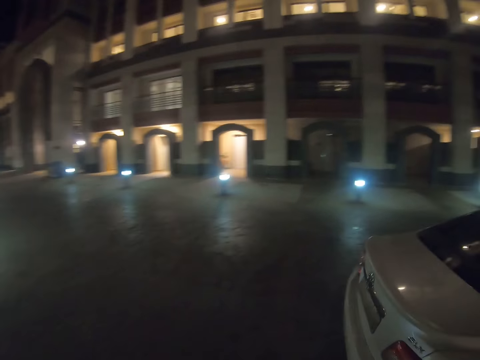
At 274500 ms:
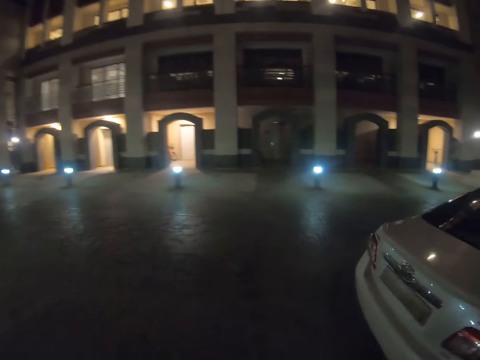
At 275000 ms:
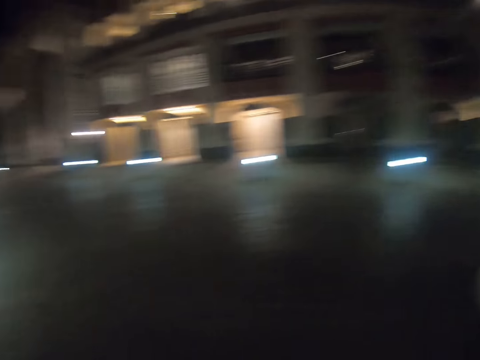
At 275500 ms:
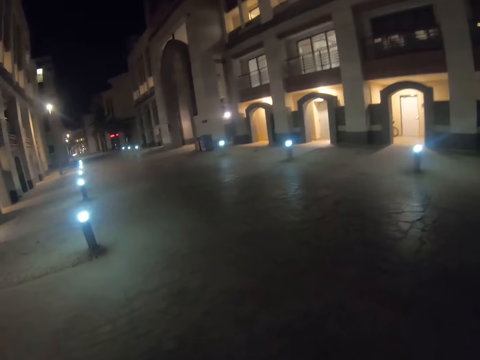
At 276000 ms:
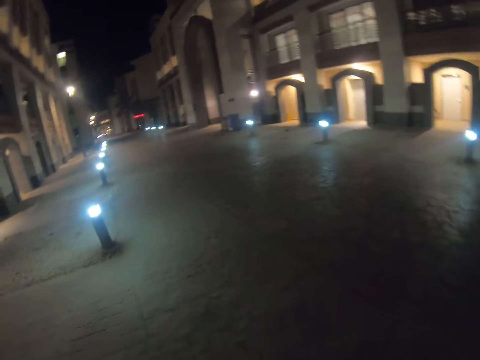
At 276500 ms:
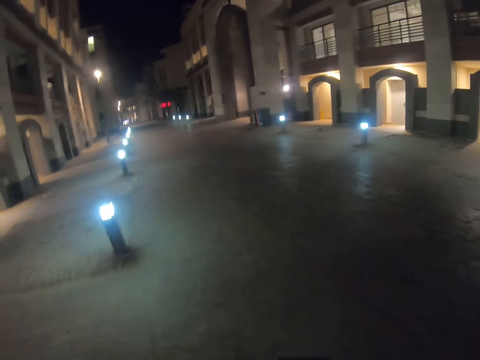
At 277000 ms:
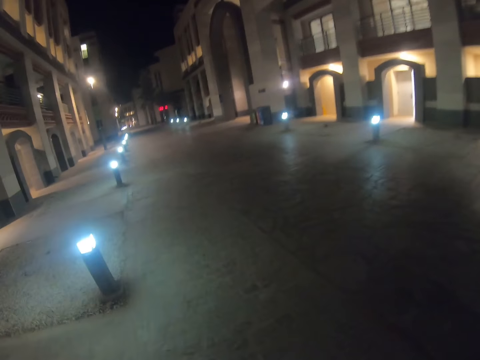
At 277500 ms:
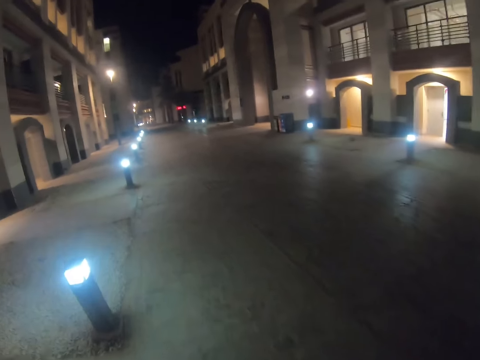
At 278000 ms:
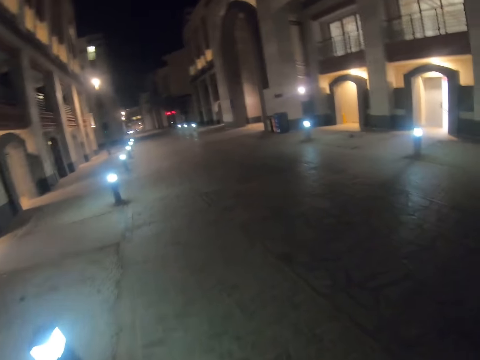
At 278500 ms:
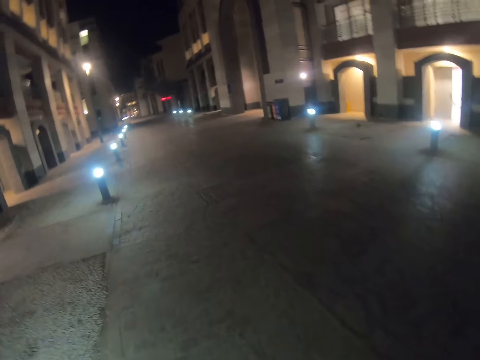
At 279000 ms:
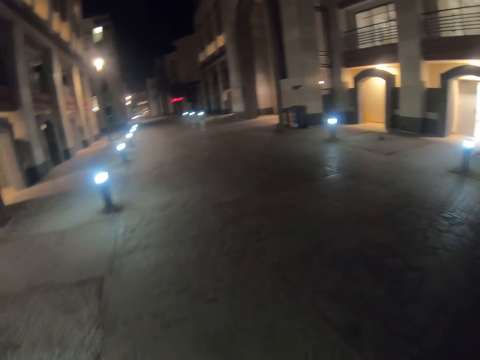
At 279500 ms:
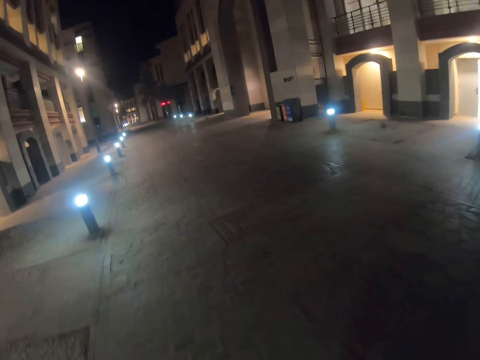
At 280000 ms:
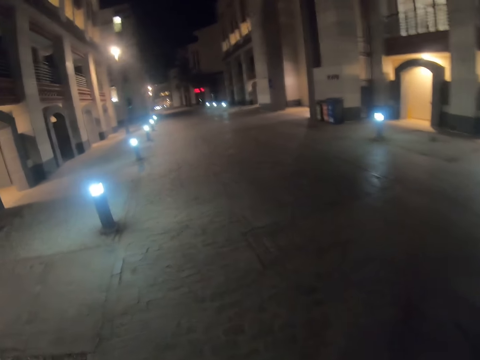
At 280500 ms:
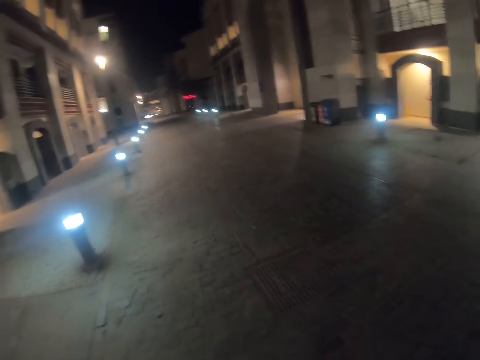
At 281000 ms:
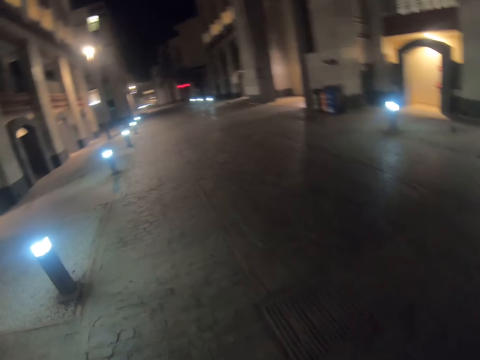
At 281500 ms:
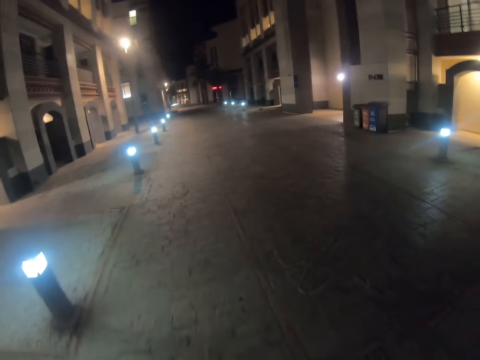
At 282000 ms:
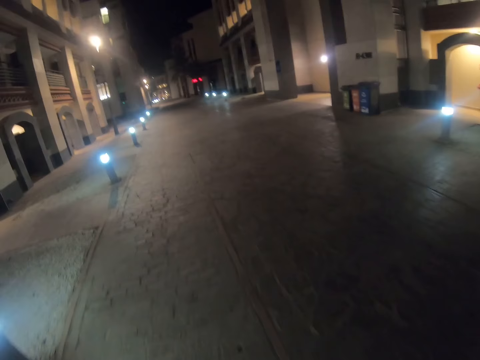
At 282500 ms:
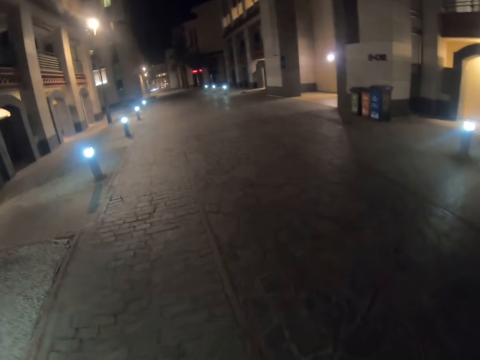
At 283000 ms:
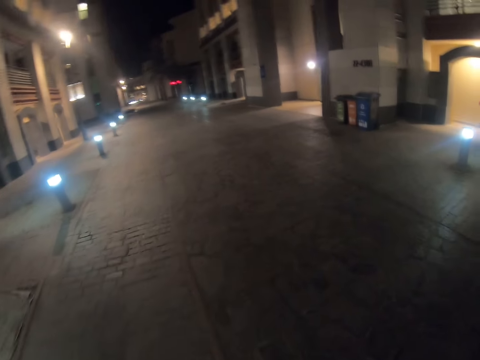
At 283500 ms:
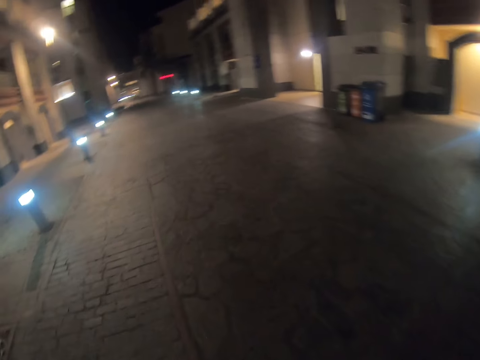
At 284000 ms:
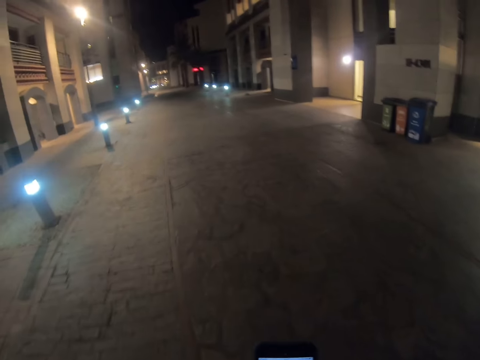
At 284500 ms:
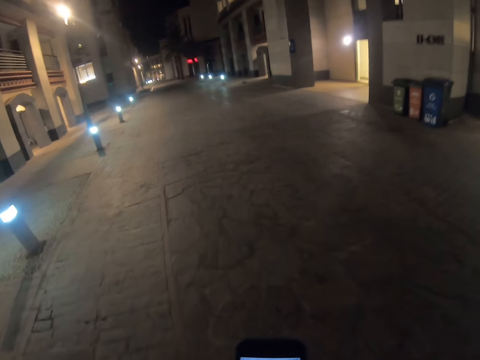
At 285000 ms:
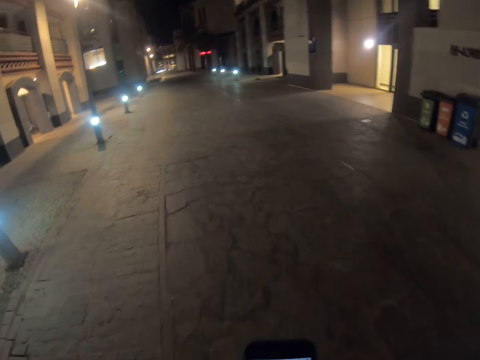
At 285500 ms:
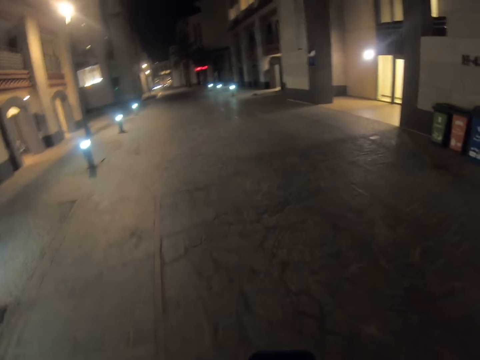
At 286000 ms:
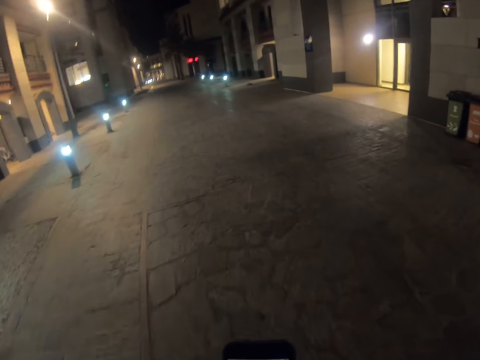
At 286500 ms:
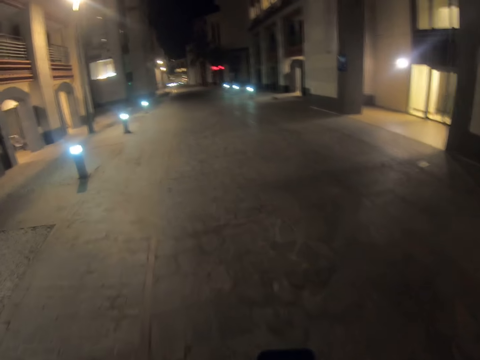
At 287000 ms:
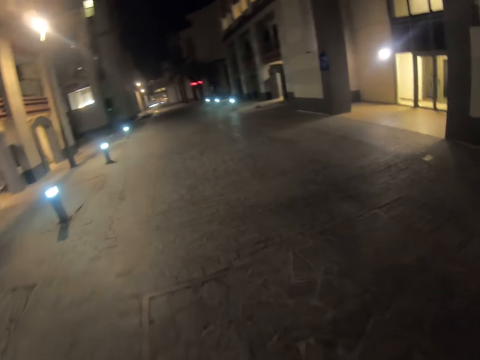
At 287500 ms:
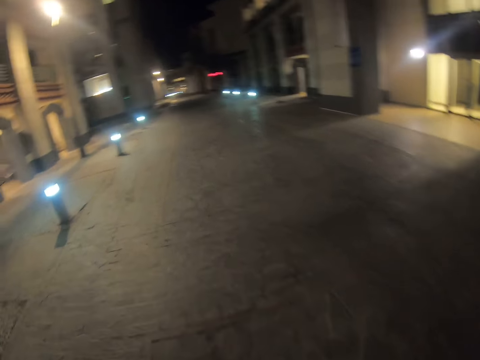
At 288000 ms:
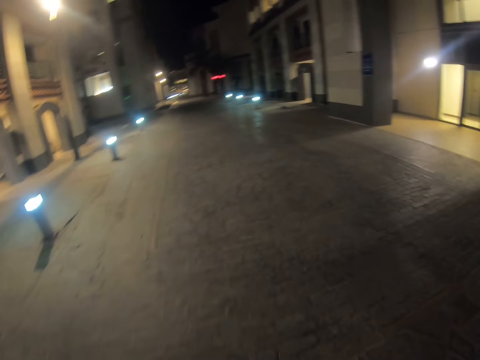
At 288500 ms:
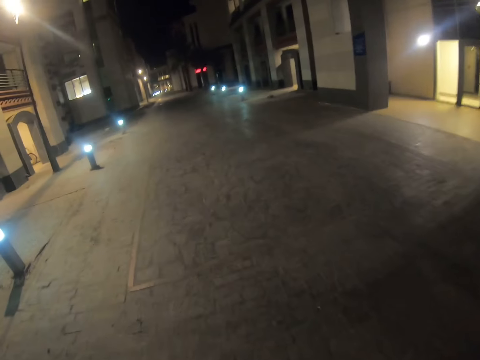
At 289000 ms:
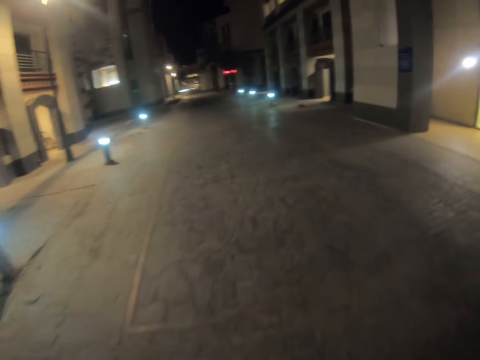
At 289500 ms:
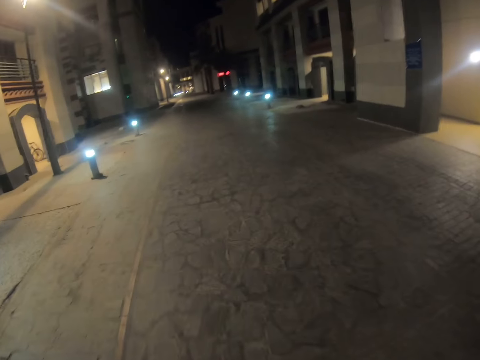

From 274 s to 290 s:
The camera wearer operates a mobile phone.

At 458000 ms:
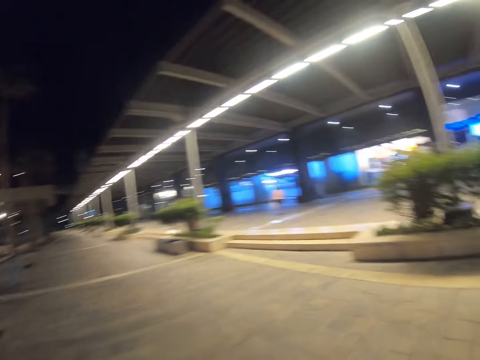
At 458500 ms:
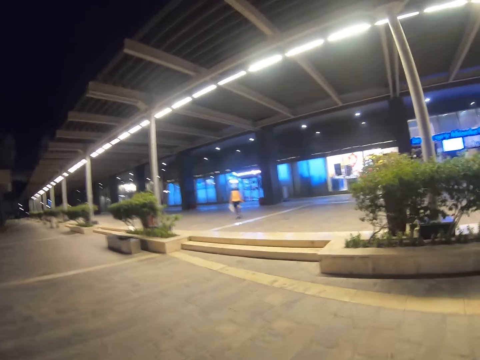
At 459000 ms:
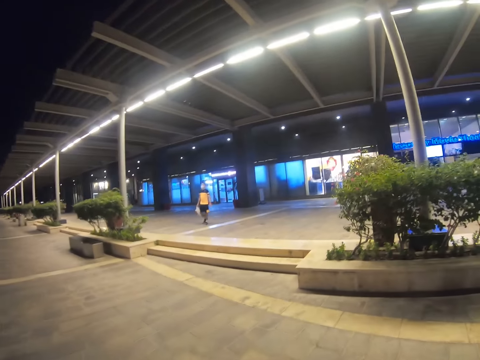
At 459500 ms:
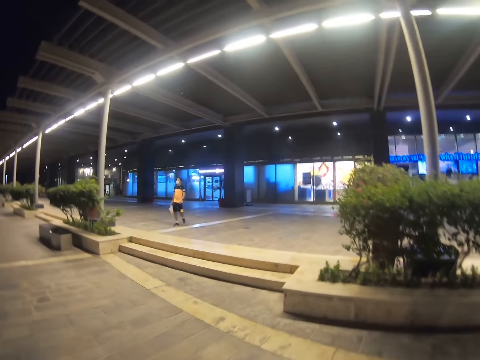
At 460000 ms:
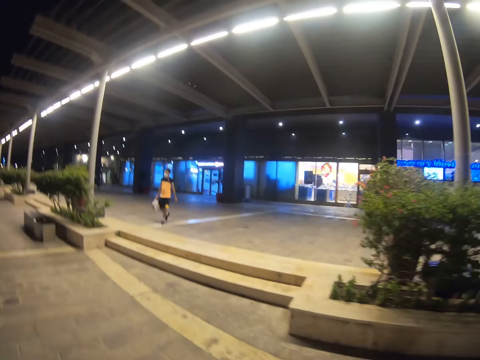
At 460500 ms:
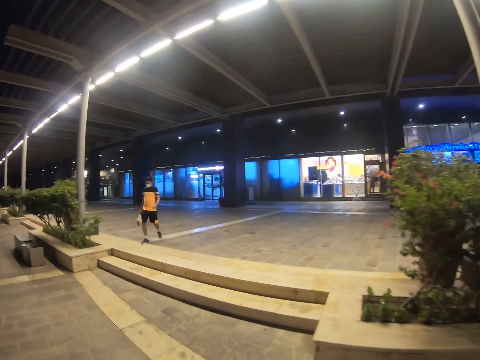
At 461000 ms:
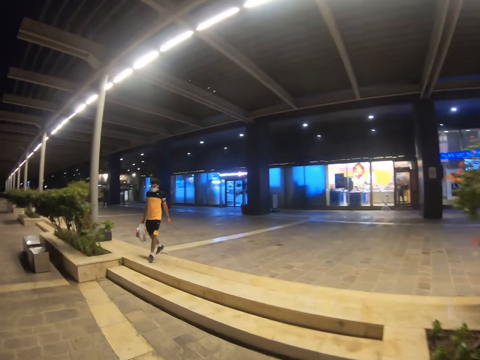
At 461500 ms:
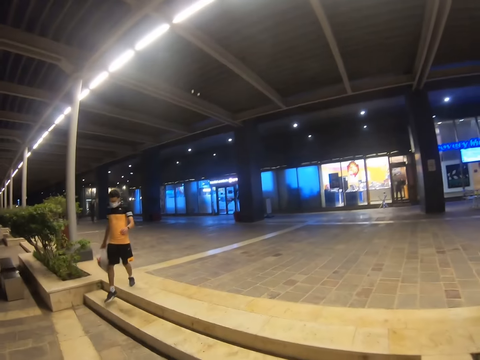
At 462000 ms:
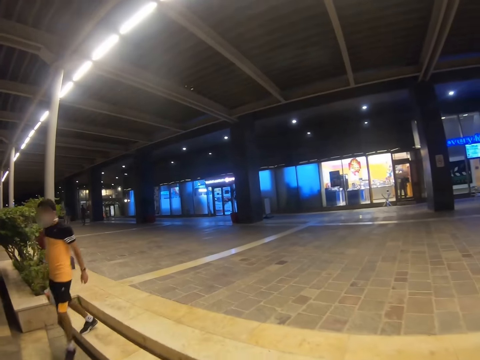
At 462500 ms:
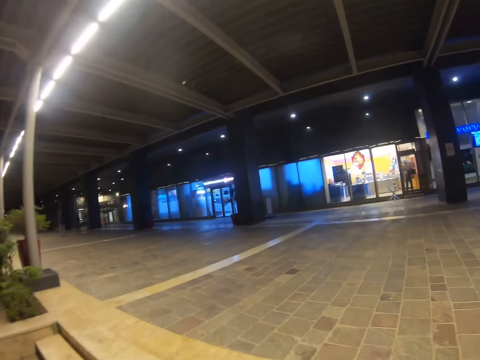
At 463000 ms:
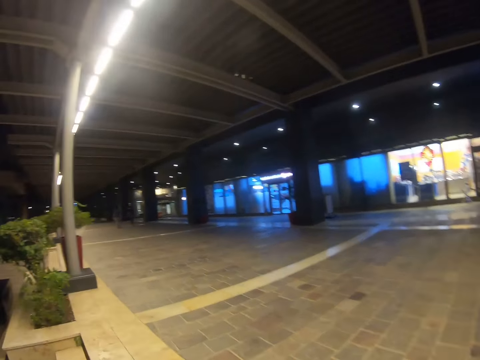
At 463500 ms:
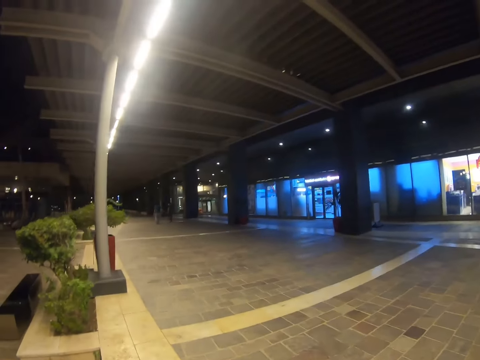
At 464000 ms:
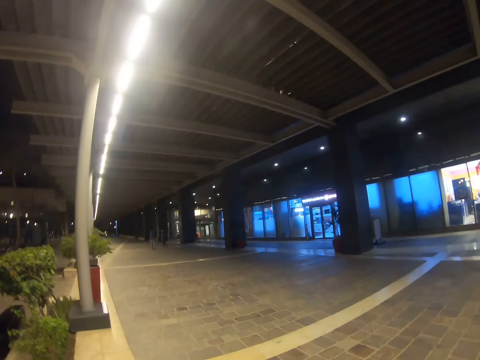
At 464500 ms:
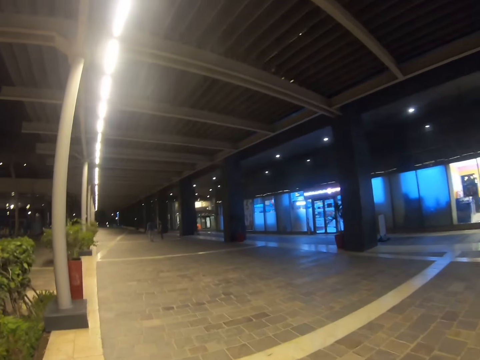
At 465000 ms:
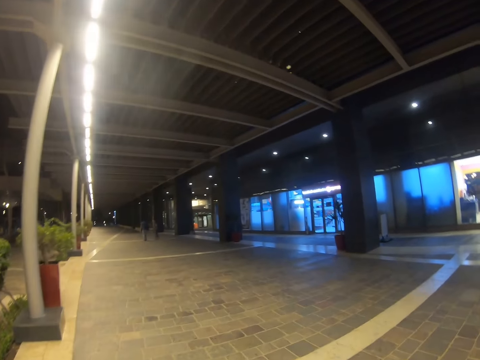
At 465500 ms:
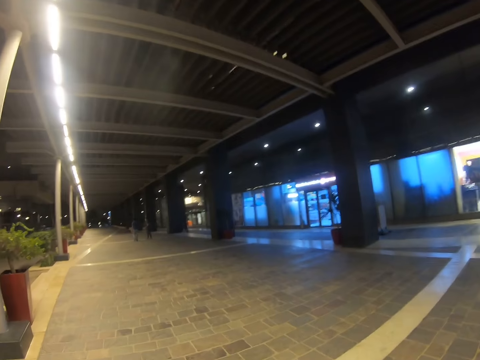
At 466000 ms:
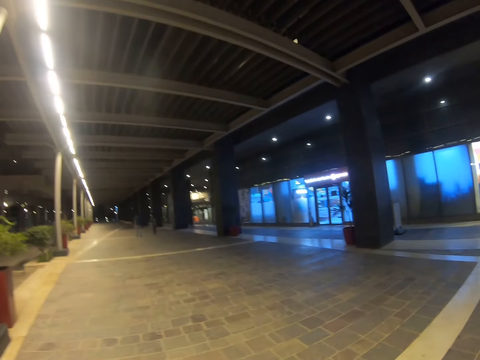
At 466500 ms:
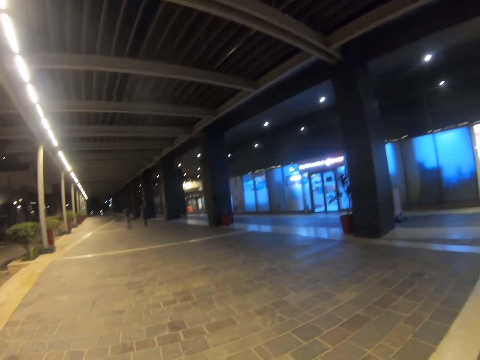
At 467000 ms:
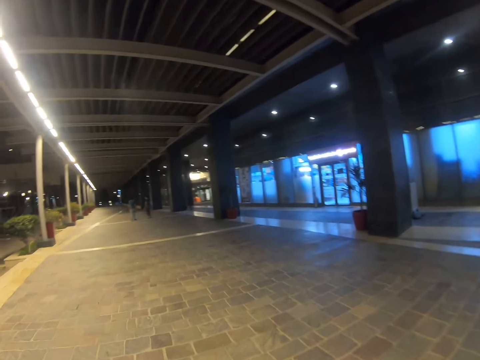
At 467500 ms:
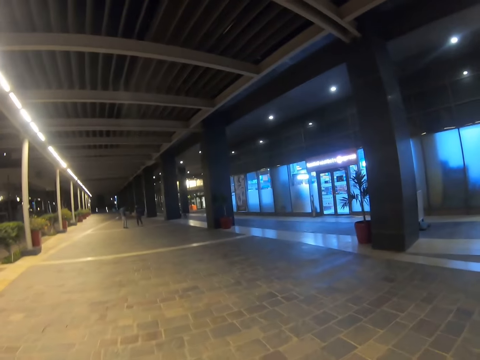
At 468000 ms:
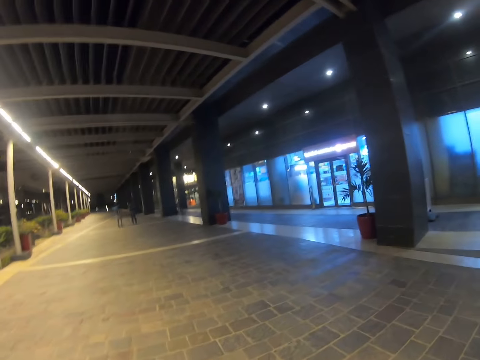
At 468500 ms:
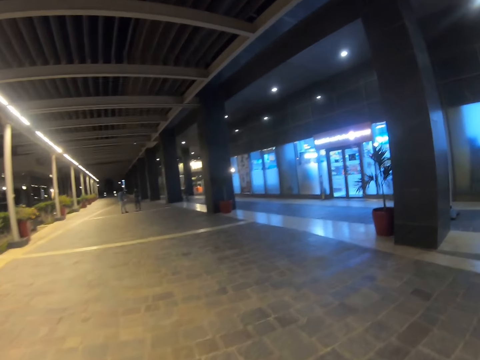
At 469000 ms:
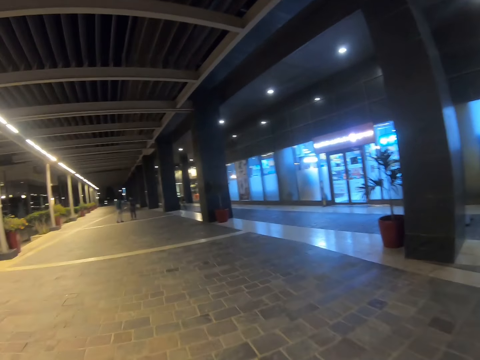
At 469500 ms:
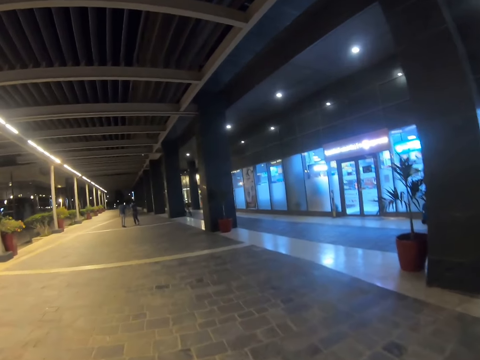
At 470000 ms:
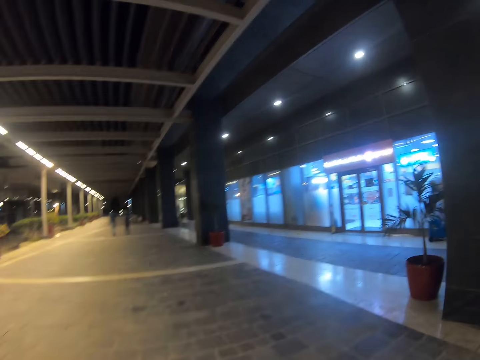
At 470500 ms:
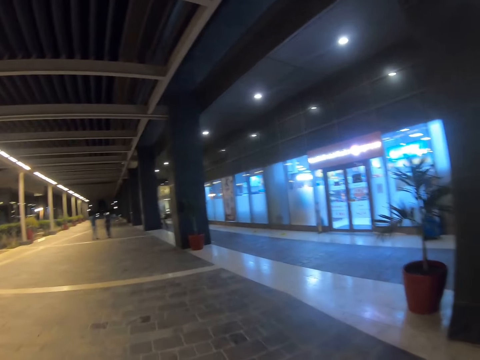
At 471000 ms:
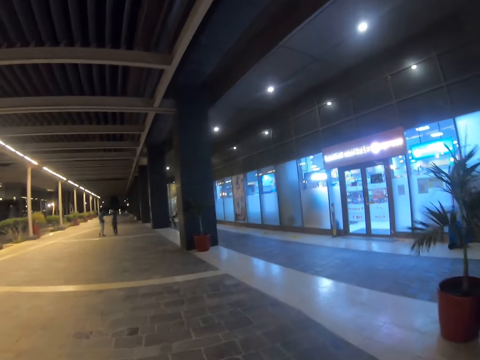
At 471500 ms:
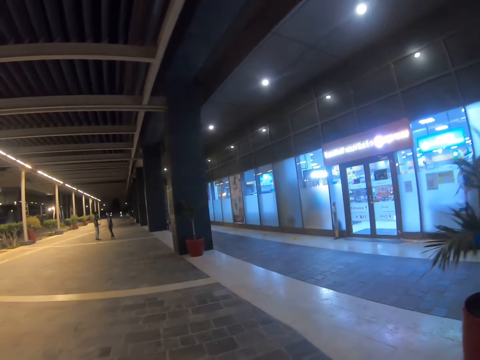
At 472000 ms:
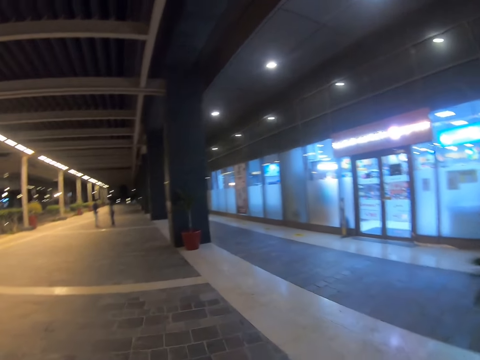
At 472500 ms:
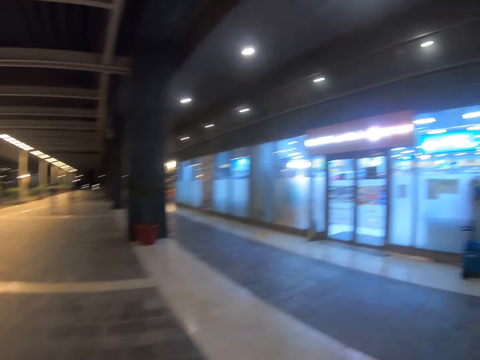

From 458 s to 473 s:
A person walks out of the supermarket.
